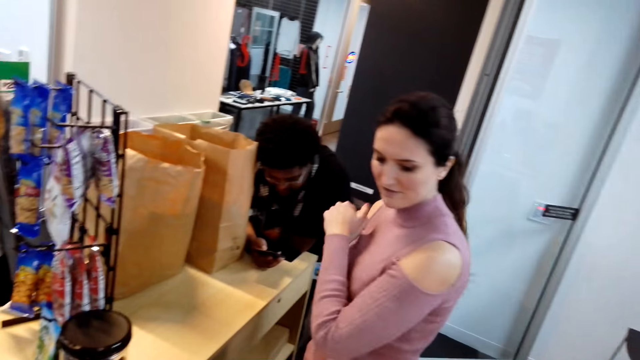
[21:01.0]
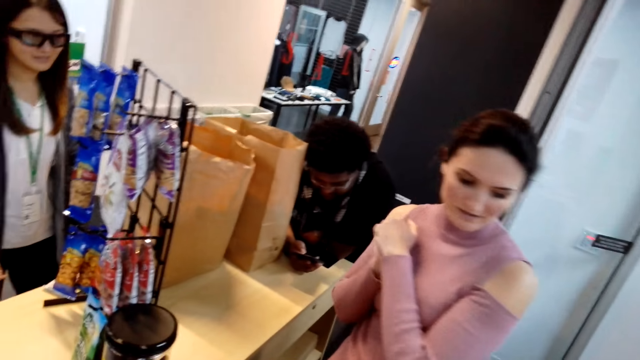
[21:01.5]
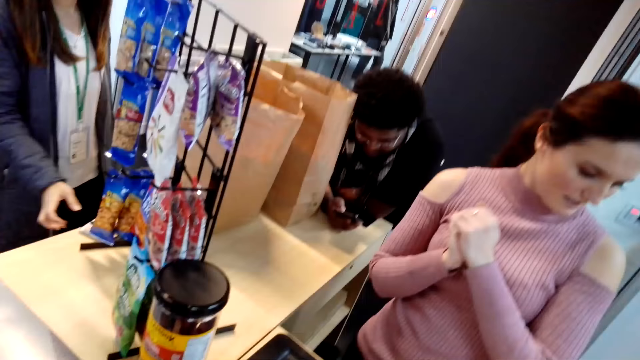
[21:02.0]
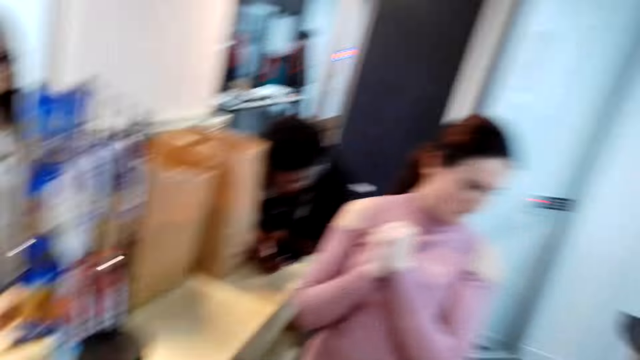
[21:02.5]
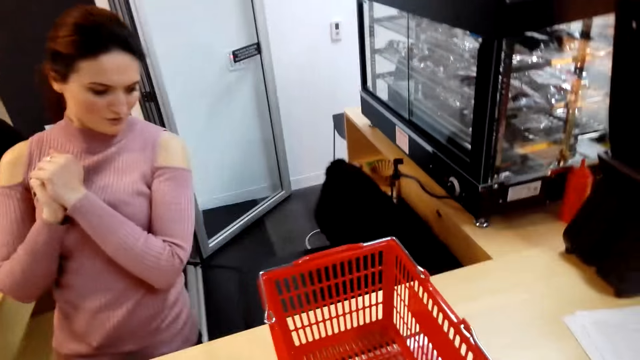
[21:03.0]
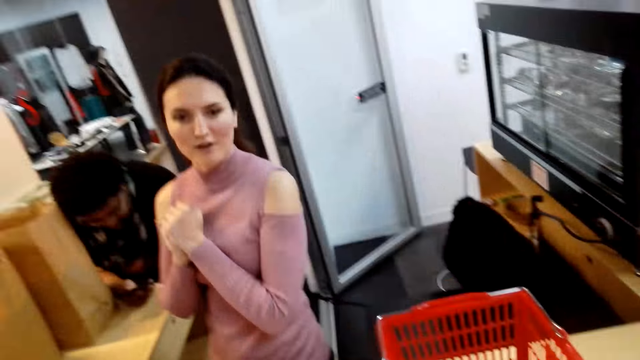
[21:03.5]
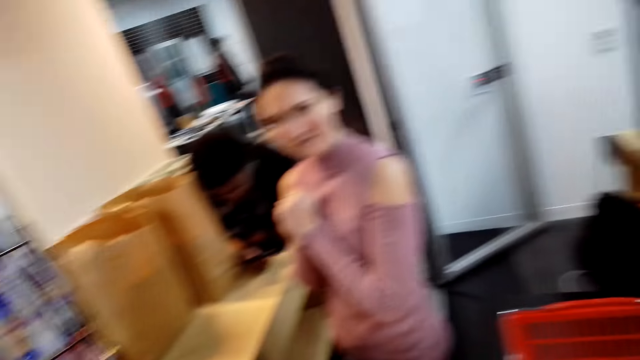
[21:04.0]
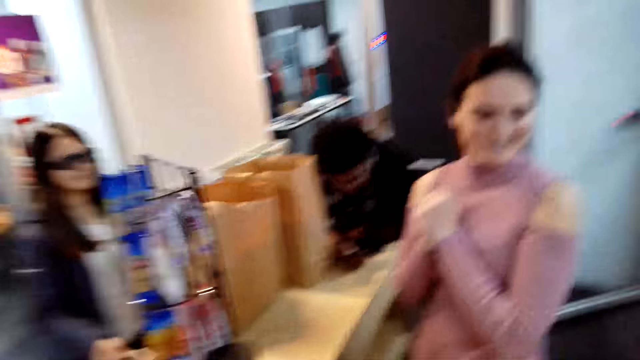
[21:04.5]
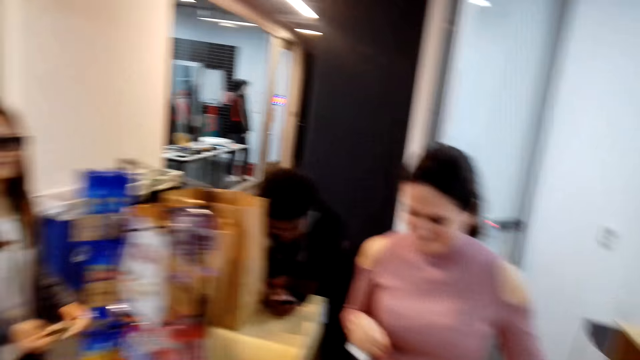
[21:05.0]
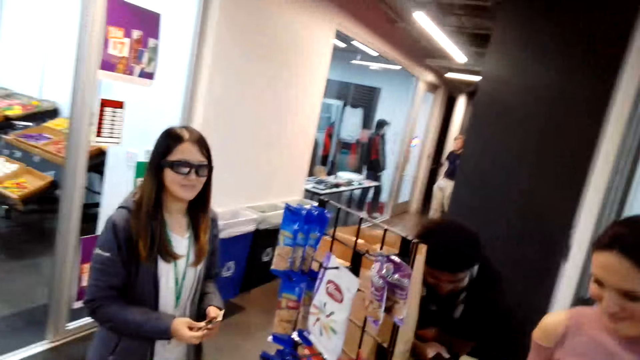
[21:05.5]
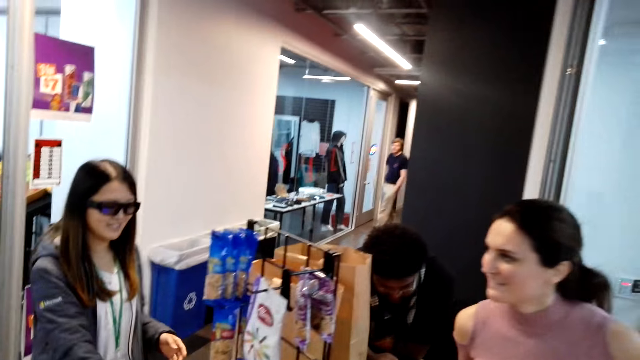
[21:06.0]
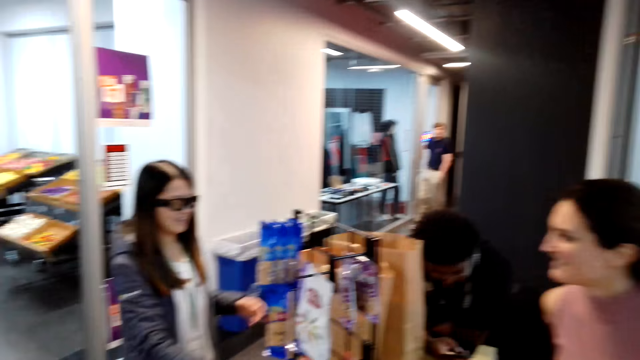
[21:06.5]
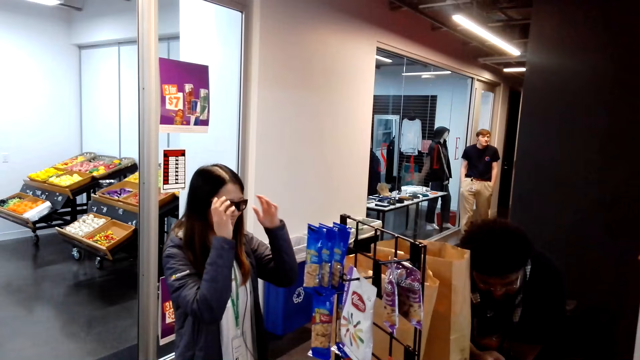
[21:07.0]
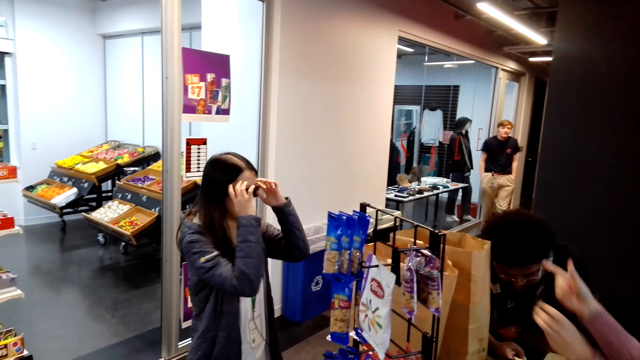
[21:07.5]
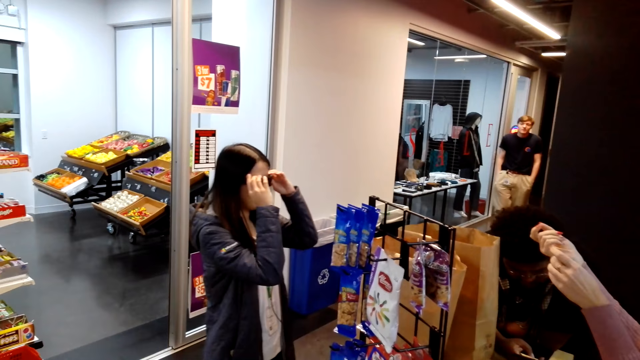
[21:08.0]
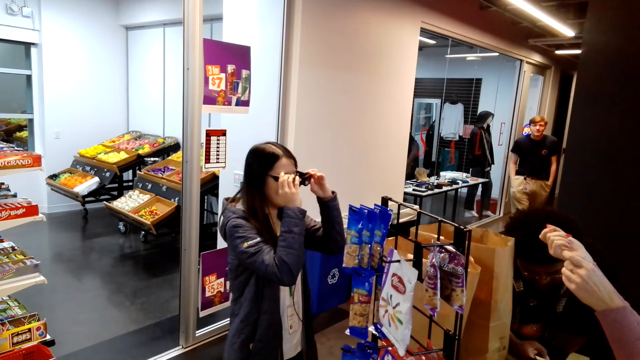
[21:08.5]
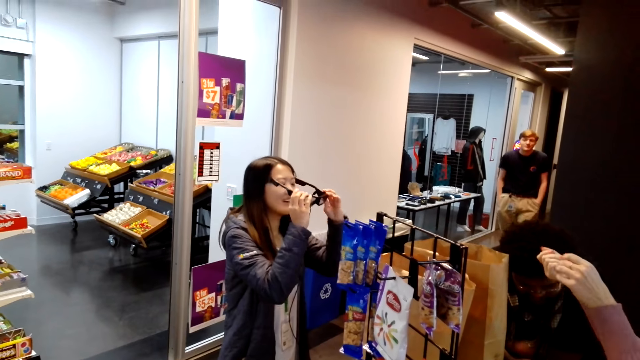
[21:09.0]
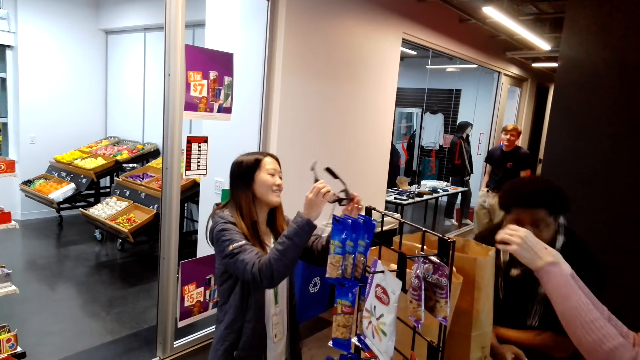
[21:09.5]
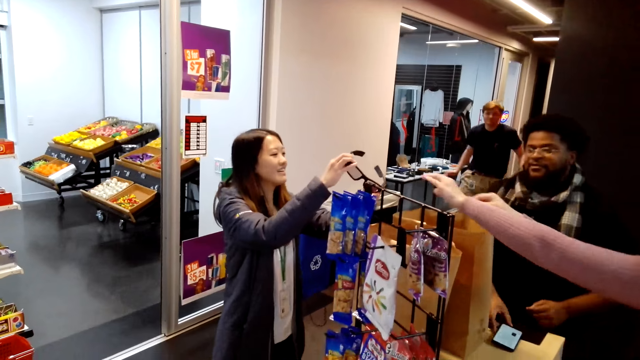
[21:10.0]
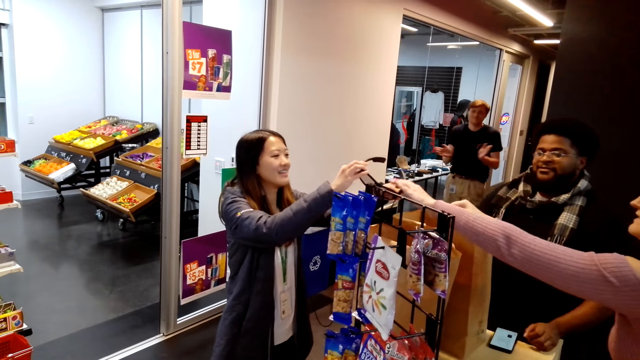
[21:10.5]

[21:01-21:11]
A woman looks around. Another woman places something on the counter. A man walks along the hallway. The other woman removes her glasses. The first woman lifts her hands. Another man stands upright. The other woman gives the glasses to the first woman.
